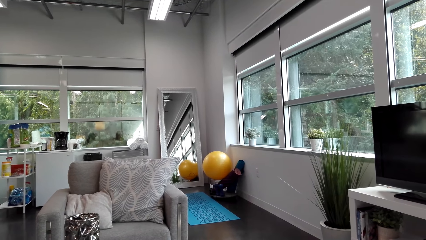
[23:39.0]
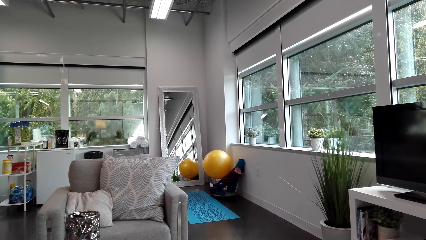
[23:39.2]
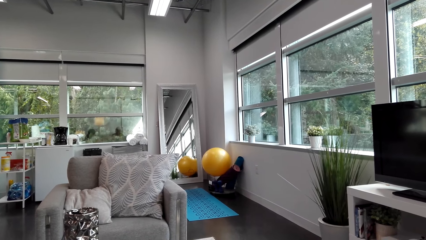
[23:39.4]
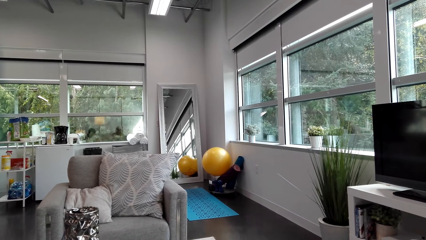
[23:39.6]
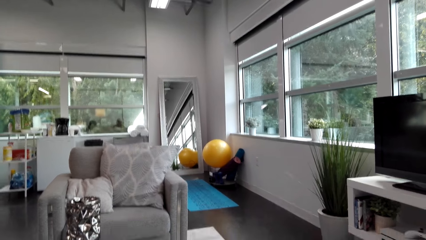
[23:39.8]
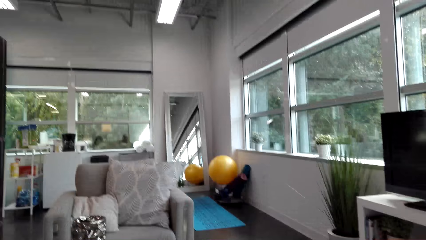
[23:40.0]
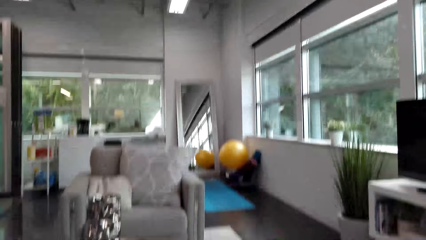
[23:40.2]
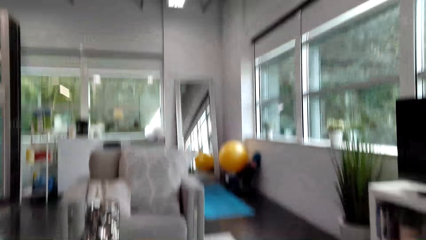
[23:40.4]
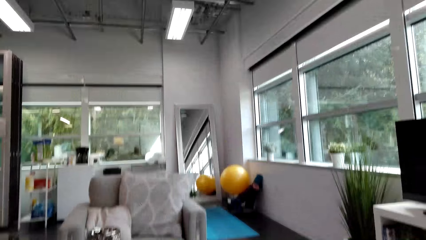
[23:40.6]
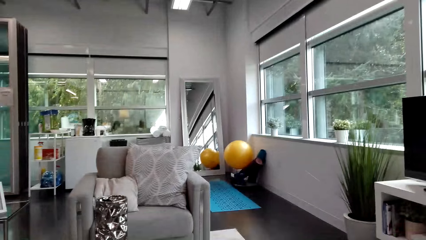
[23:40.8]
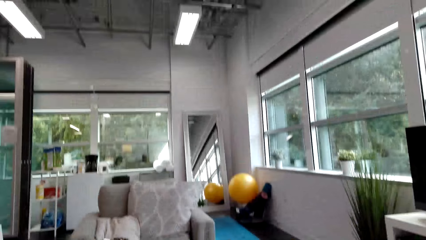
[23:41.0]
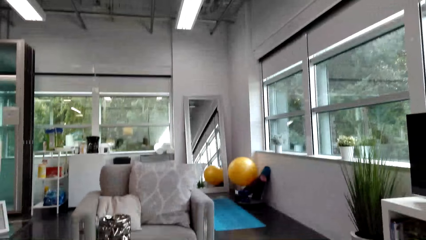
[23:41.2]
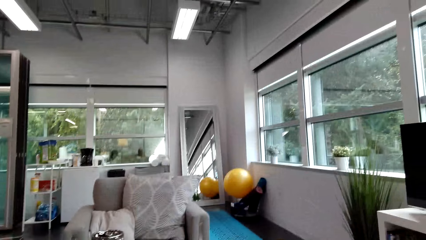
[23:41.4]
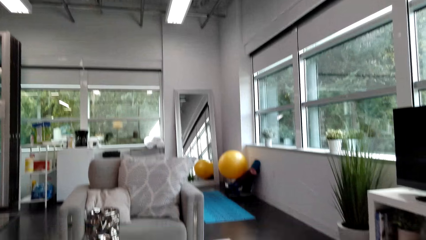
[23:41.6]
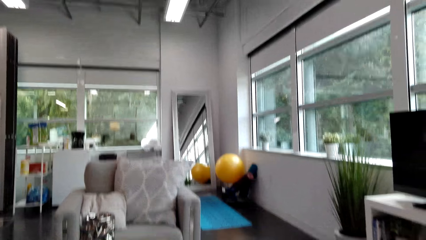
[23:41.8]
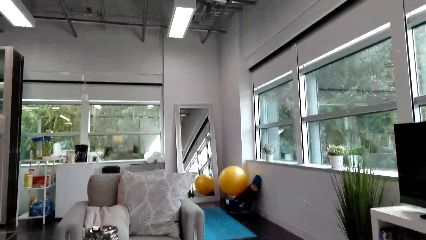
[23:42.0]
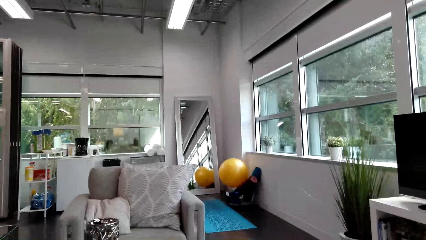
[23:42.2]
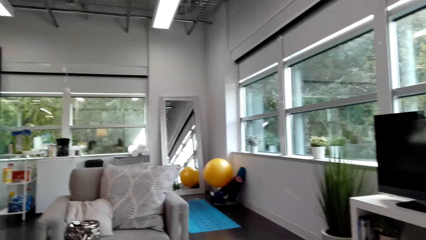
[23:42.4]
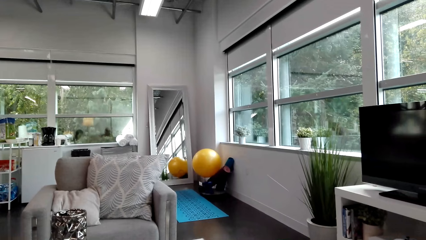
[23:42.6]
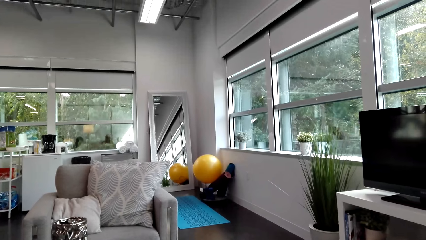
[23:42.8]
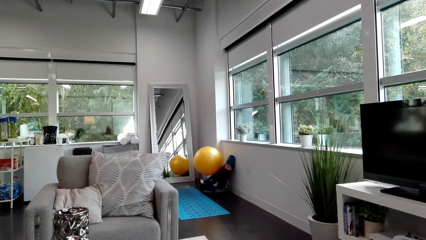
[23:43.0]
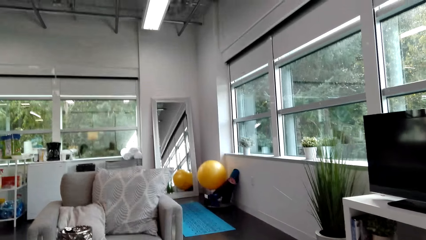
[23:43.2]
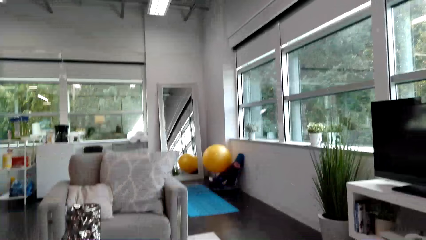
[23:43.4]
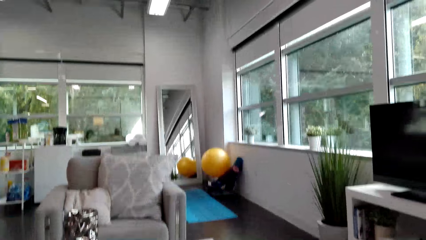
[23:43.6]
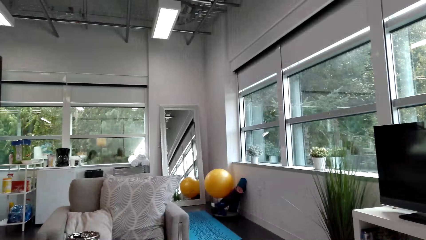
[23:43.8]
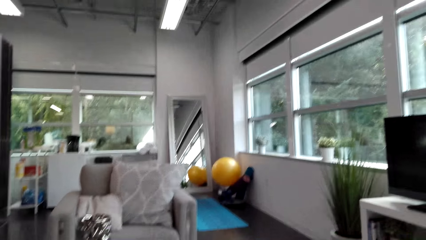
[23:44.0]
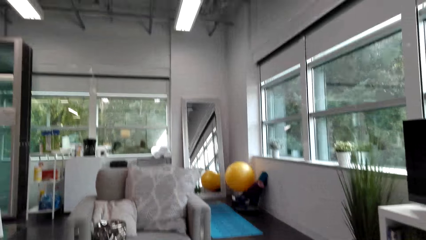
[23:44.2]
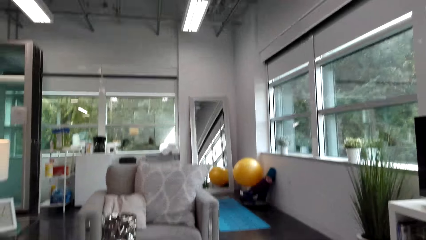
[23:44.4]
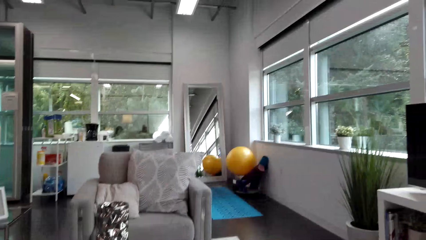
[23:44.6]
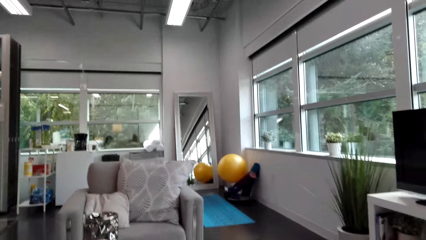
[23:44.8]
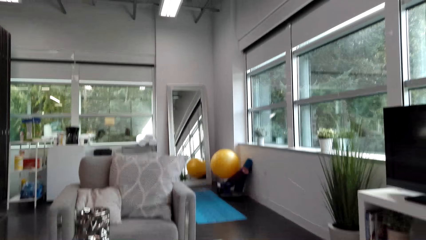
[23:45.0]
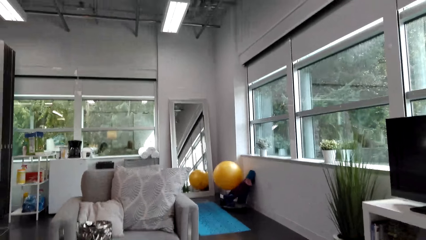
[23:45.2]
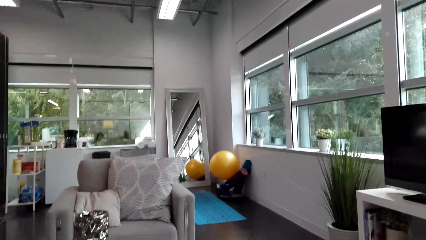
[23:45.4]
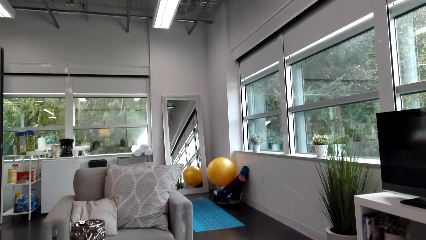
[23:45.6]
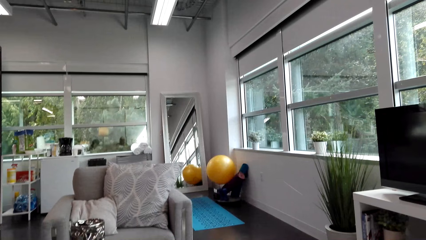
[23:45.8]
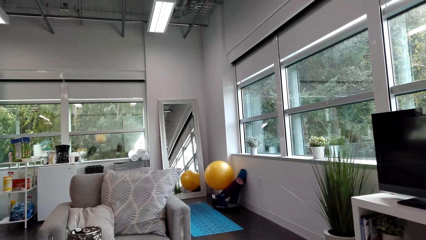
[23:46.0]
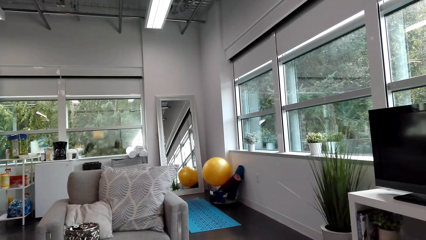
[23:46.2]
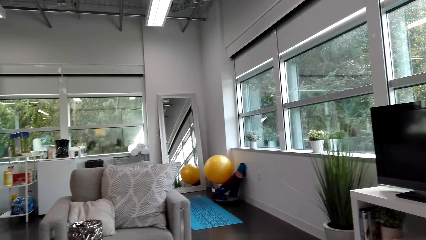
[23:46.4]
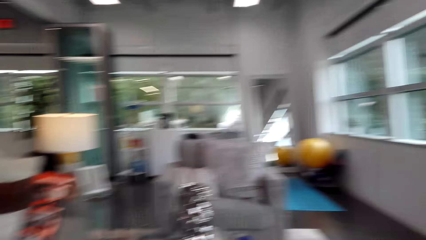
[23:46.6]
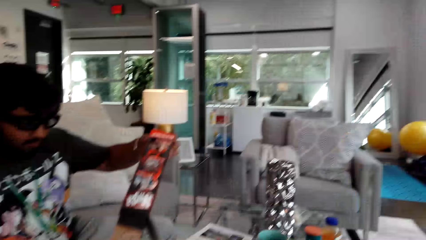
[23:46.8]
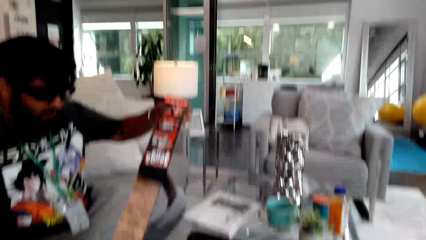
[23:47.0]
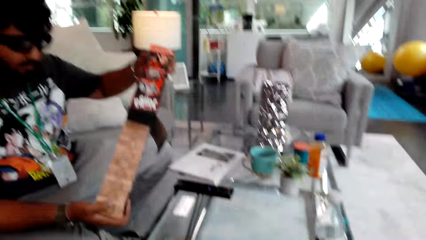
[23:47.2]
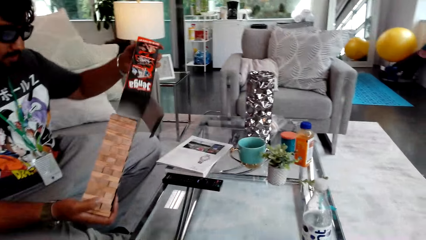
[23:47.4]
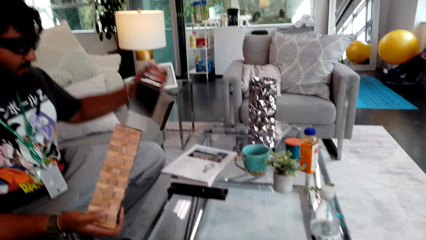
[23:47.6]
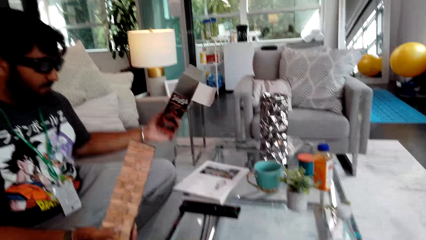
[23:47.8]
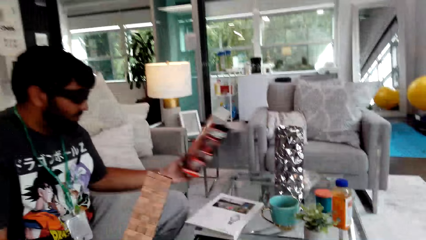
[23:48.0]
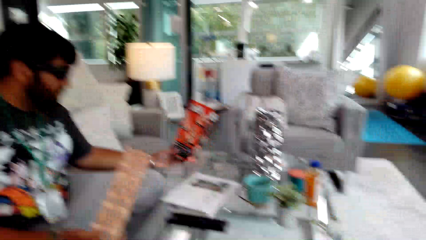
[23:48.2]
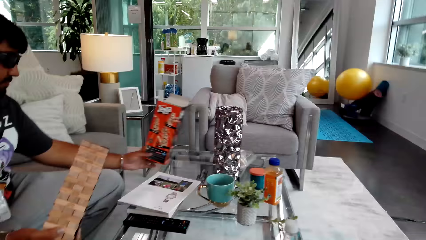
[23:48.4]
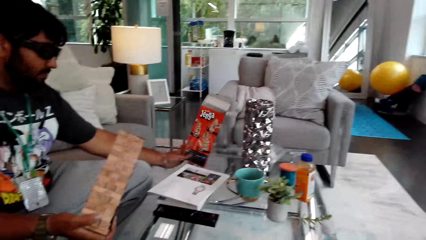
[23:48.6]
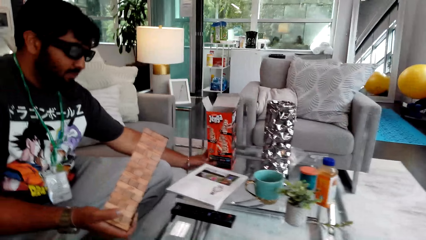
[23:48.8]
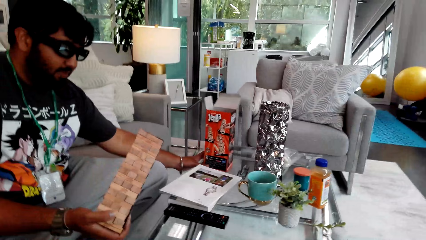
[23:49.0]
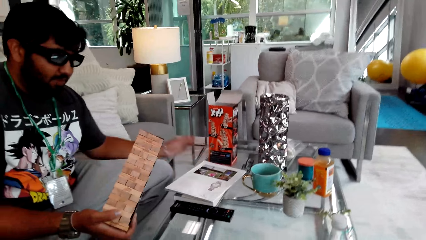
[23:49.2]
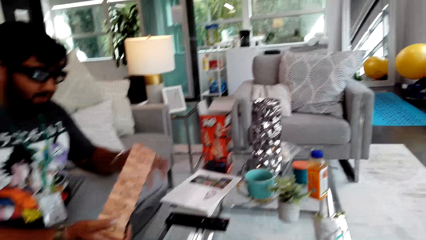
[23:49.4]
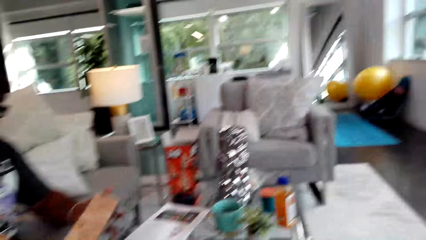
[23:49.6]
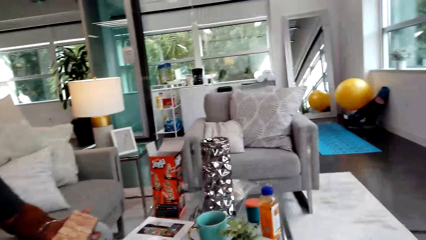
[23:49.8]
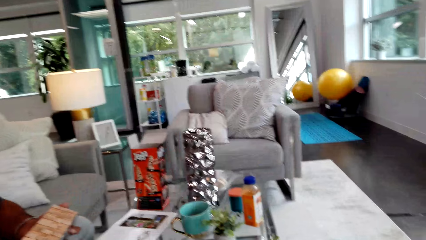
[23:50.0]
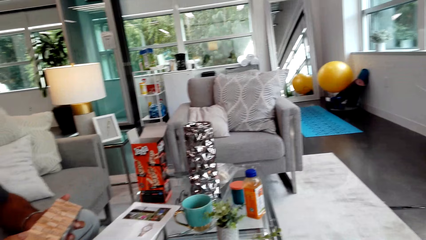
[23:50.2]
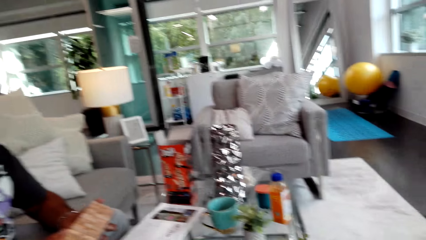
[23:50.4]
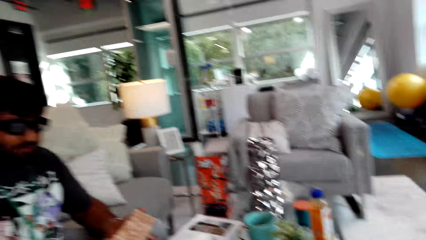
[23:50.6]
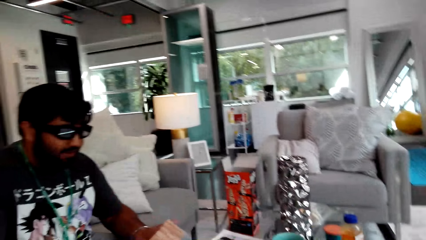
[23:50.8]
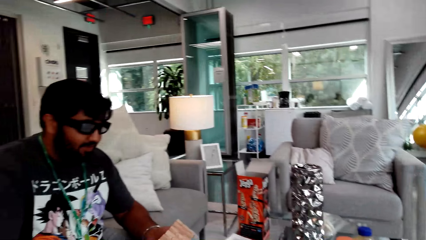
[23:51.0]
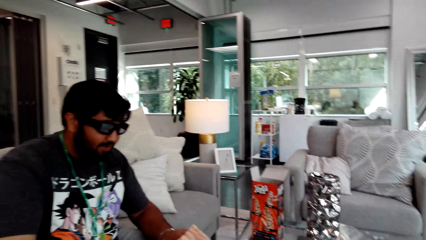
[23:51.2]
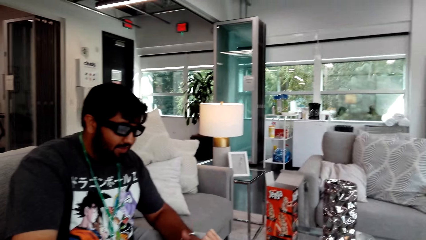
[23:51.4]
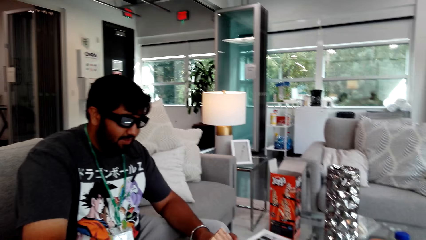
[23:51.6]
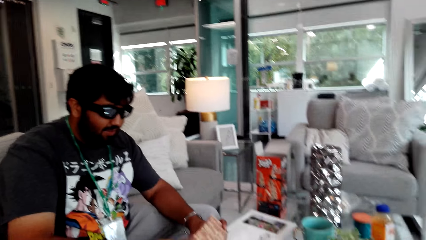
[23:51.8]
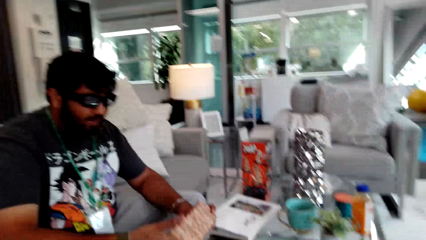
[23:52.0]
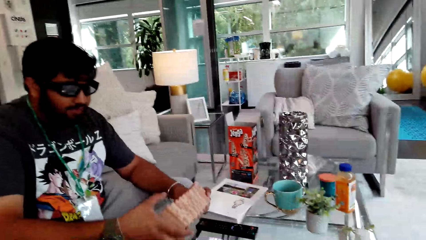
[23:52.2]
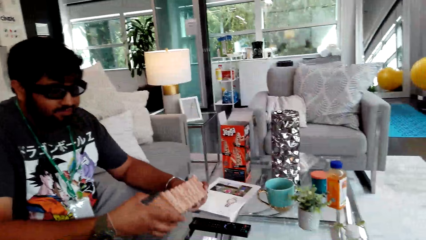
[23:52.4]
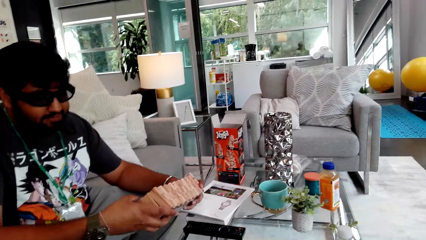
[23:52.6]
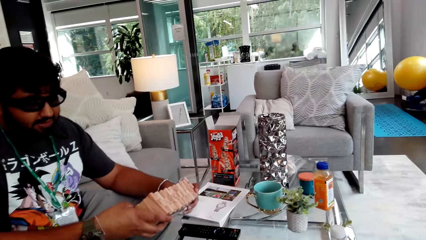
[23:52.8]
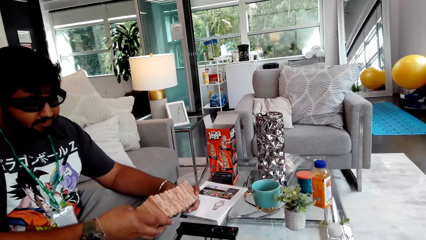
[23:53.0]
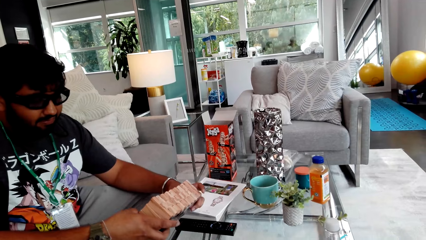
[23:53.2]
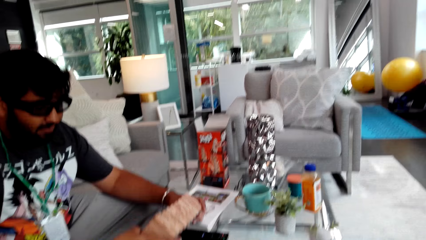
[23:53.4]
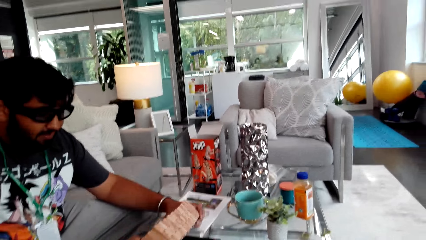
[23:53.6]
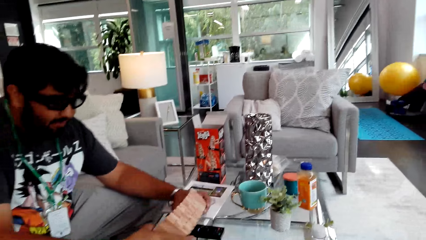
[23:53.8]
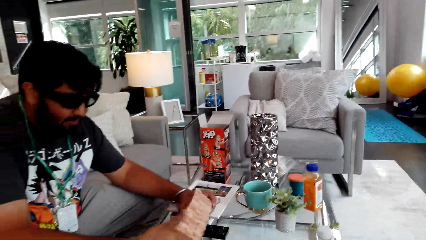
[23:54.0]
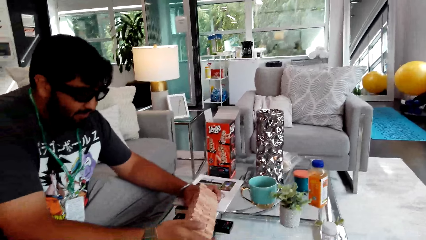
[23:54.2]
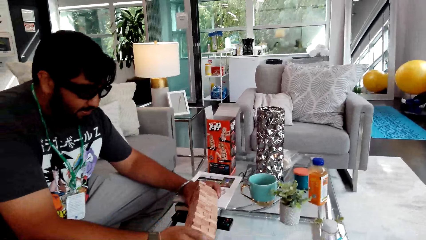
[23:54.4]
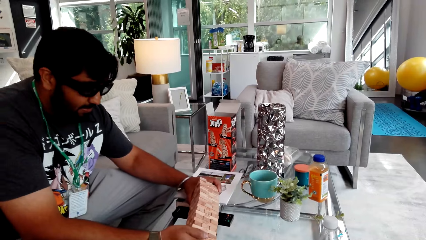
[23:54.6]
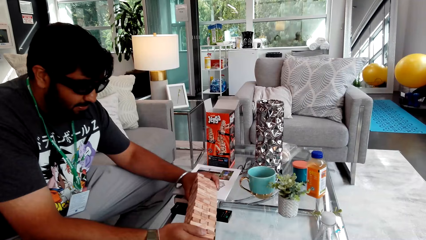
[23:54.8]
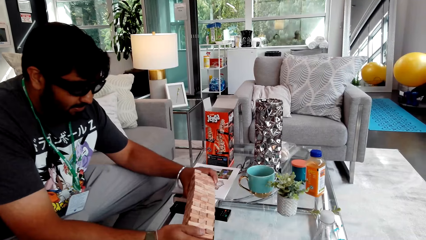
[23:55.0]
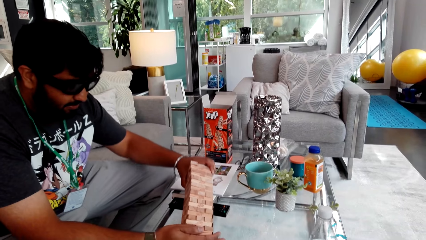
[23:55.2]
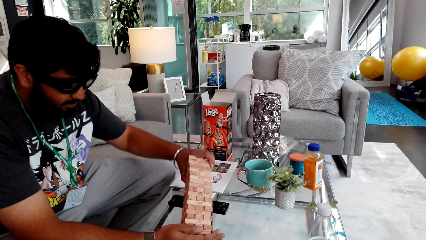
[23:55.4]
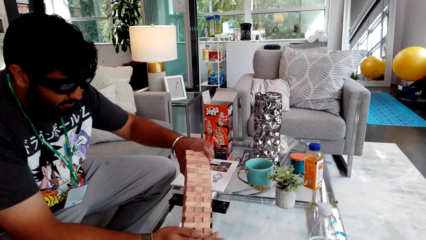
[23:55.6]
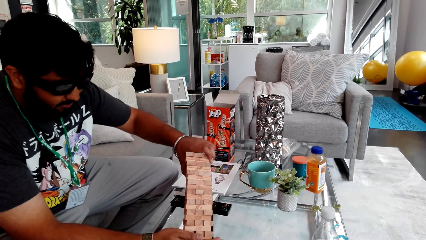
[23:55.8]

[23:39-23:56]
The camera wearer talks to a man. They look at the man. The man removes game pieces from a box. The camera wearer talks to the man. The man puts the box on the table with his left hand. He holds the jenga game with both hands. He talks to the camera wearer.
